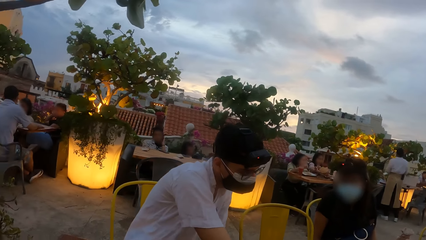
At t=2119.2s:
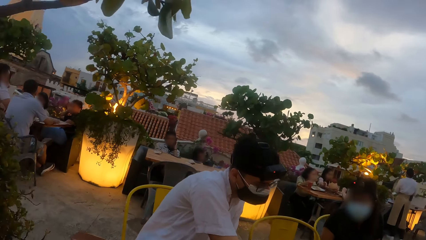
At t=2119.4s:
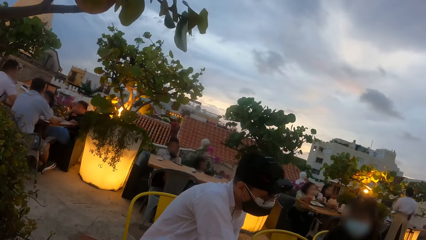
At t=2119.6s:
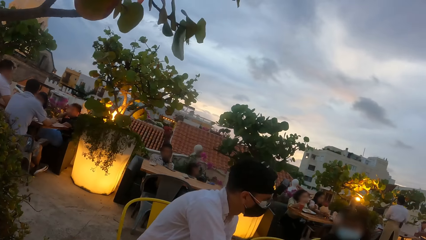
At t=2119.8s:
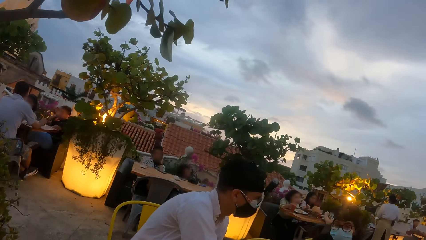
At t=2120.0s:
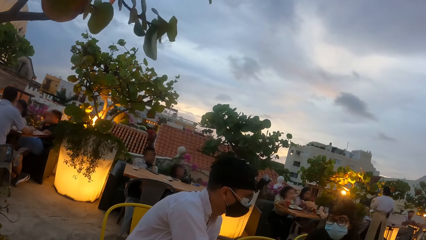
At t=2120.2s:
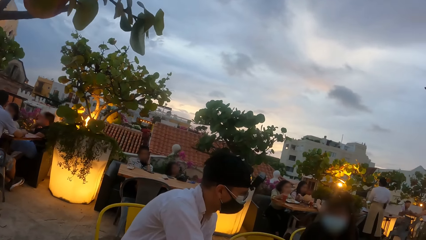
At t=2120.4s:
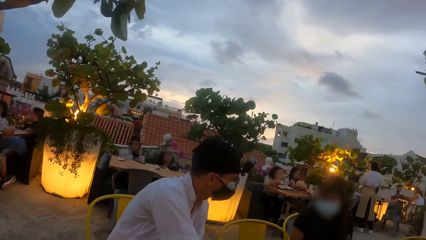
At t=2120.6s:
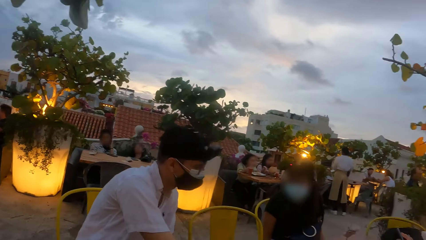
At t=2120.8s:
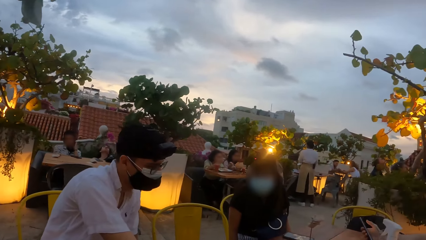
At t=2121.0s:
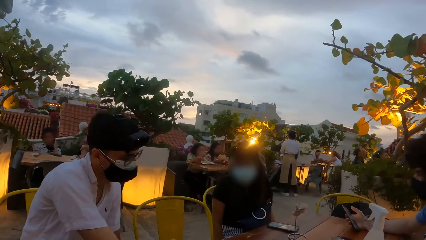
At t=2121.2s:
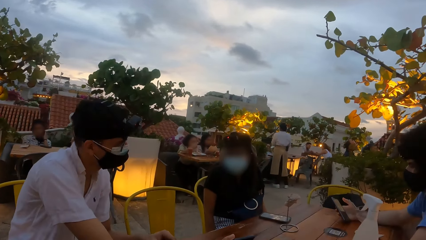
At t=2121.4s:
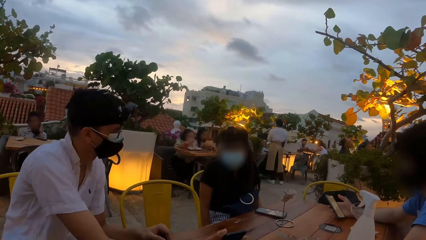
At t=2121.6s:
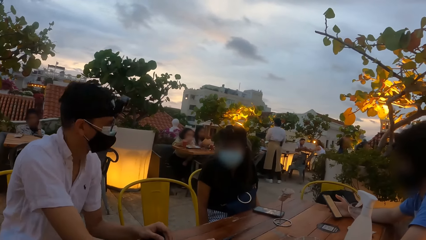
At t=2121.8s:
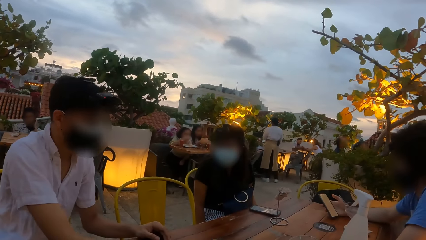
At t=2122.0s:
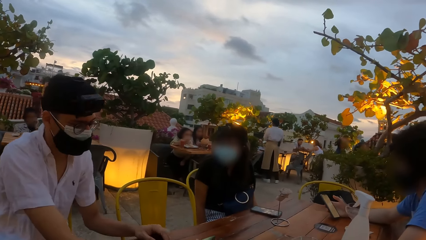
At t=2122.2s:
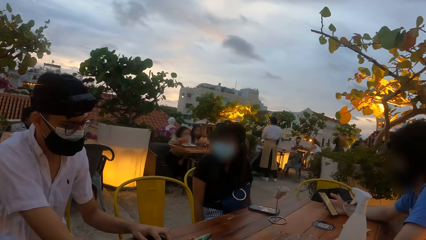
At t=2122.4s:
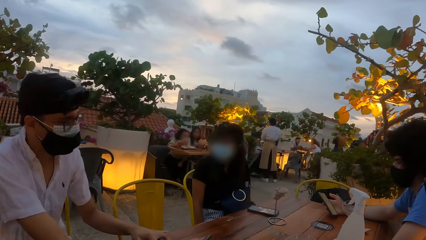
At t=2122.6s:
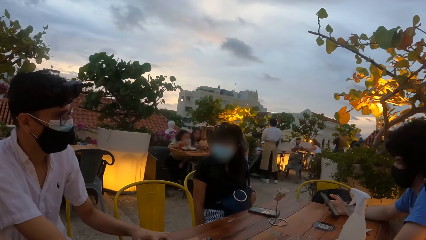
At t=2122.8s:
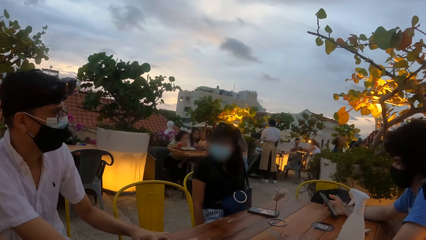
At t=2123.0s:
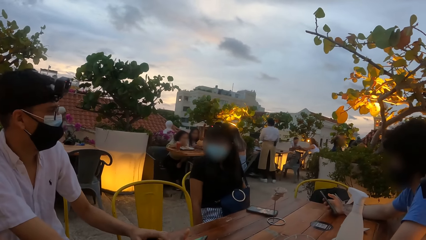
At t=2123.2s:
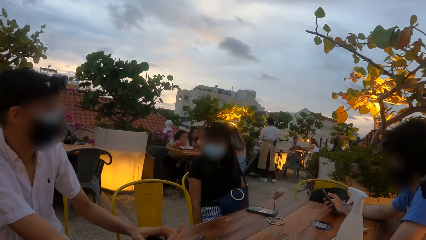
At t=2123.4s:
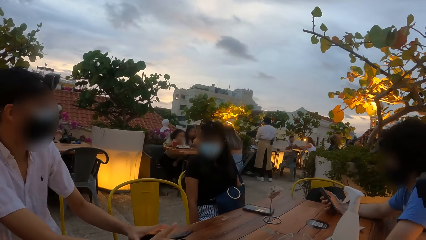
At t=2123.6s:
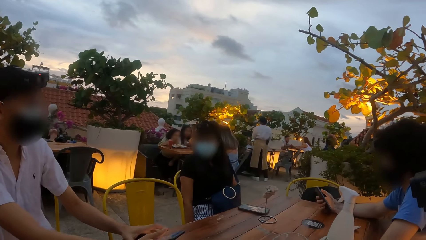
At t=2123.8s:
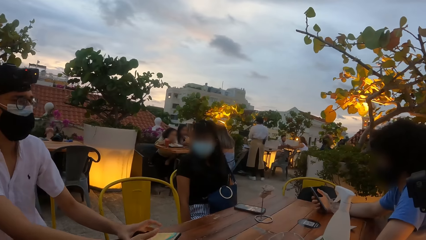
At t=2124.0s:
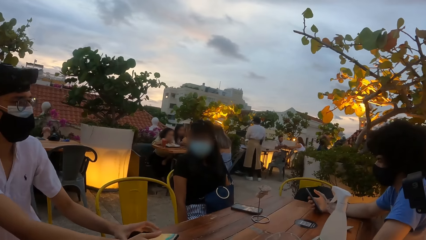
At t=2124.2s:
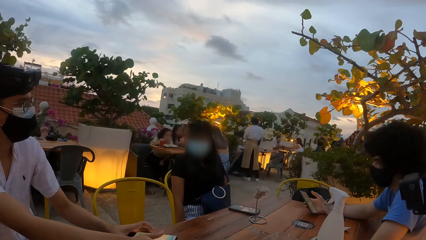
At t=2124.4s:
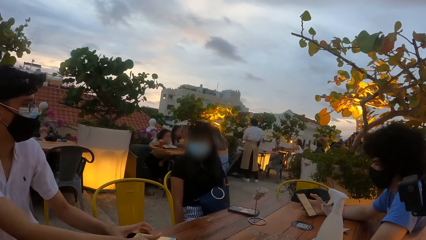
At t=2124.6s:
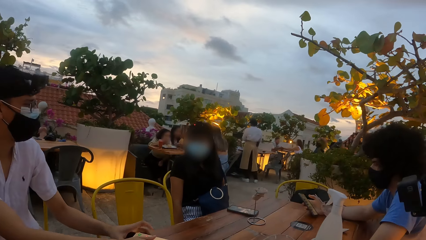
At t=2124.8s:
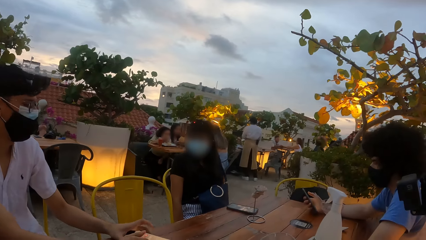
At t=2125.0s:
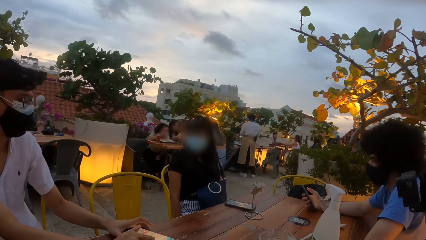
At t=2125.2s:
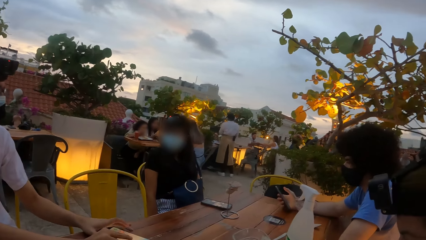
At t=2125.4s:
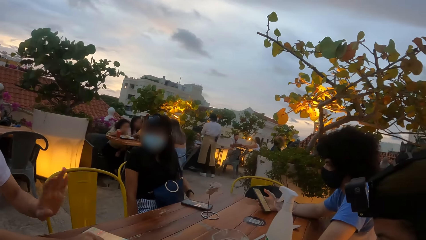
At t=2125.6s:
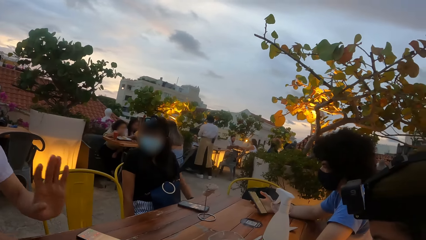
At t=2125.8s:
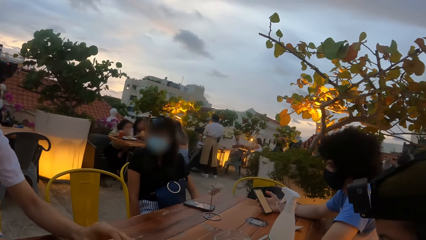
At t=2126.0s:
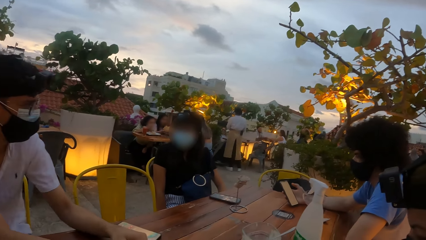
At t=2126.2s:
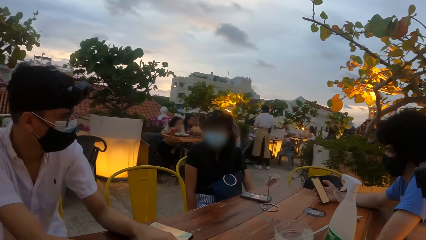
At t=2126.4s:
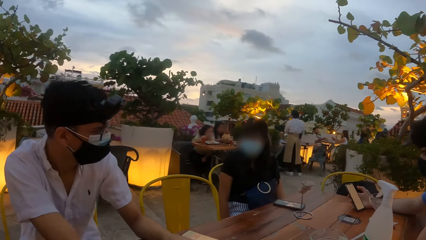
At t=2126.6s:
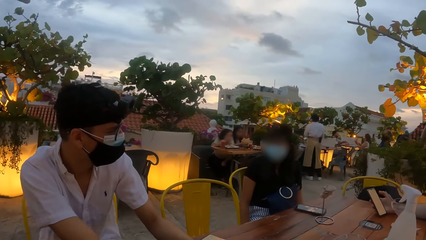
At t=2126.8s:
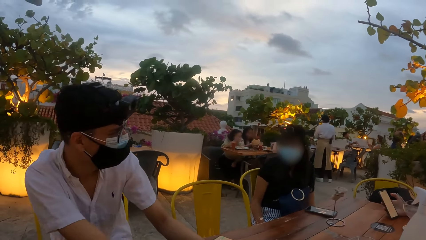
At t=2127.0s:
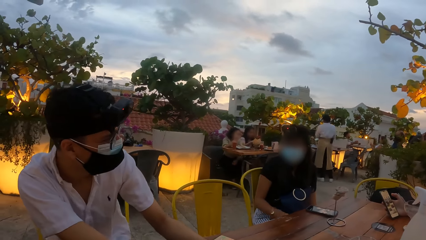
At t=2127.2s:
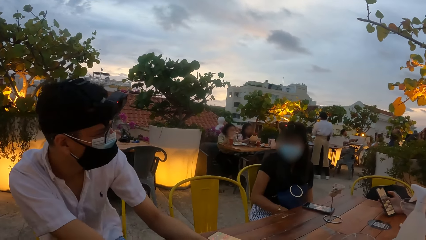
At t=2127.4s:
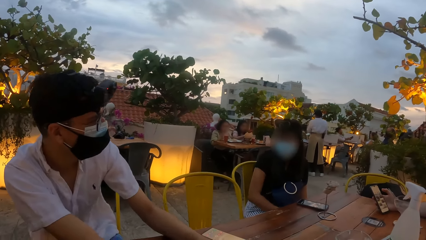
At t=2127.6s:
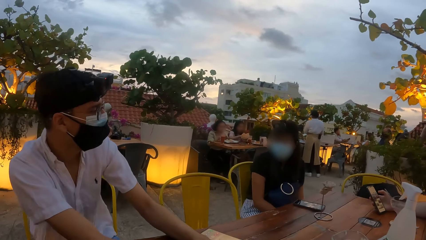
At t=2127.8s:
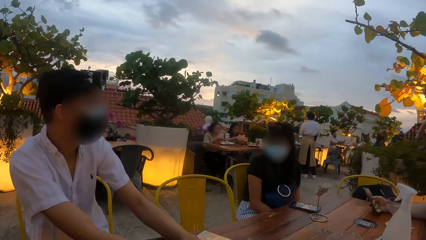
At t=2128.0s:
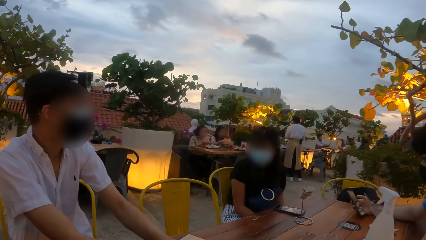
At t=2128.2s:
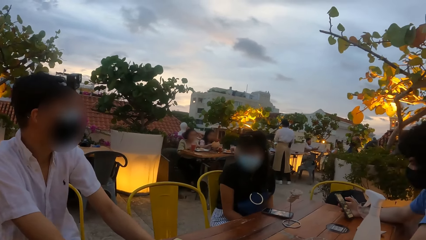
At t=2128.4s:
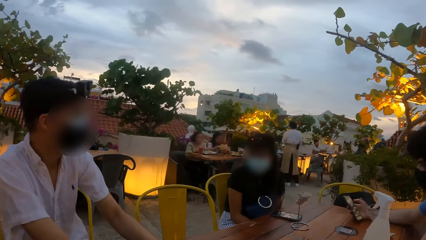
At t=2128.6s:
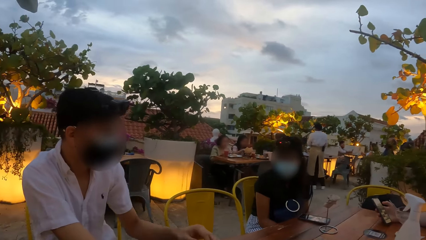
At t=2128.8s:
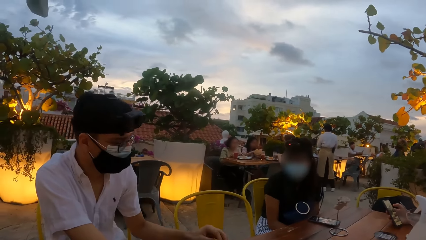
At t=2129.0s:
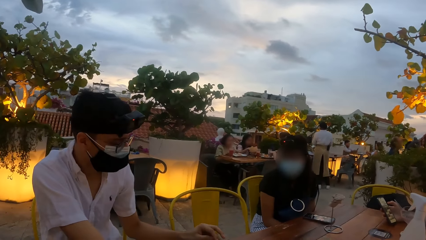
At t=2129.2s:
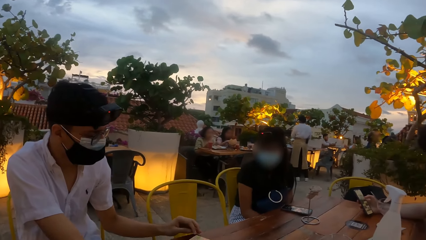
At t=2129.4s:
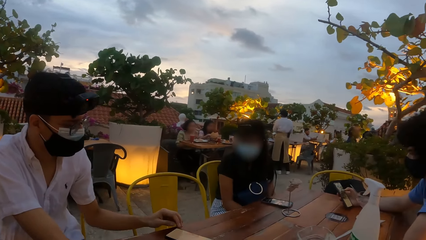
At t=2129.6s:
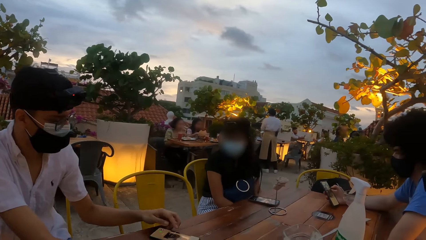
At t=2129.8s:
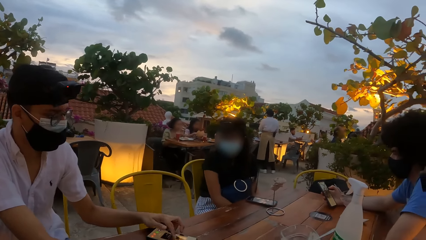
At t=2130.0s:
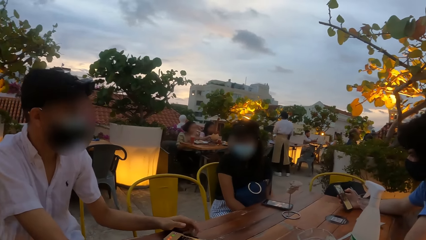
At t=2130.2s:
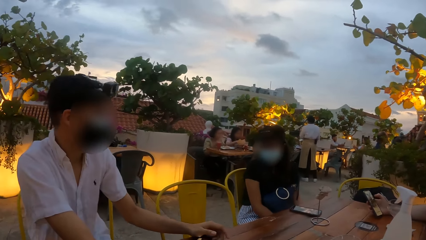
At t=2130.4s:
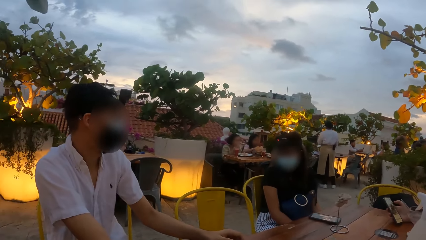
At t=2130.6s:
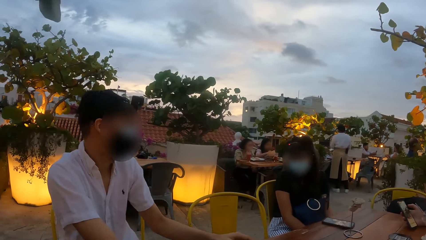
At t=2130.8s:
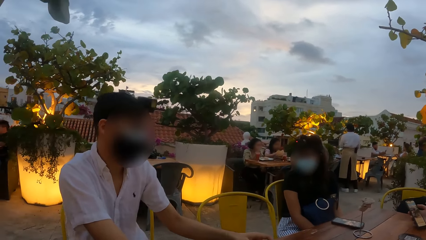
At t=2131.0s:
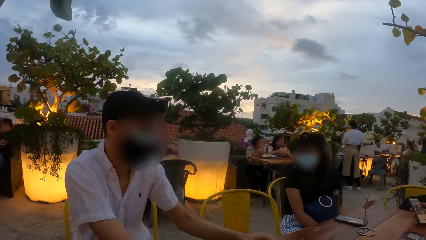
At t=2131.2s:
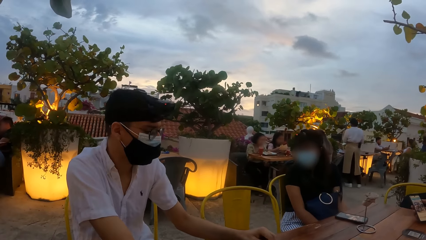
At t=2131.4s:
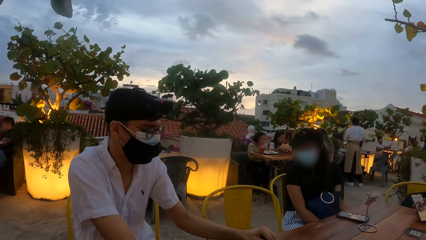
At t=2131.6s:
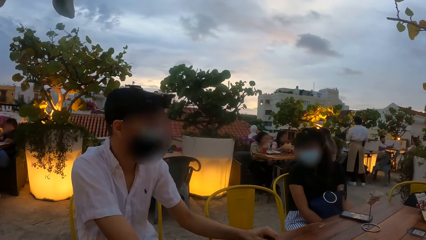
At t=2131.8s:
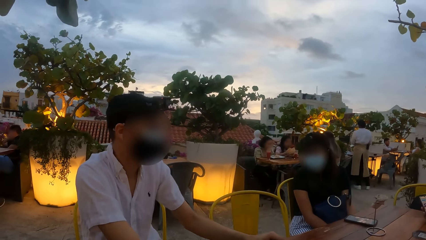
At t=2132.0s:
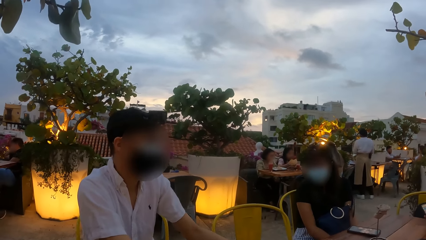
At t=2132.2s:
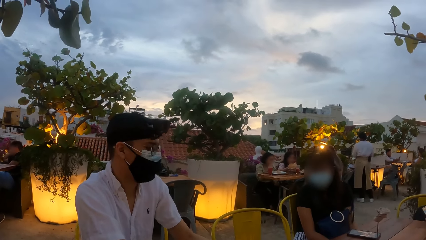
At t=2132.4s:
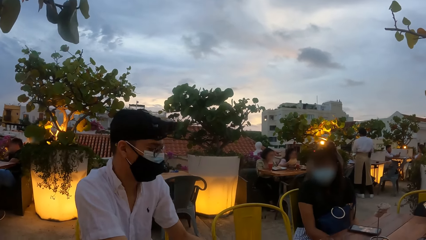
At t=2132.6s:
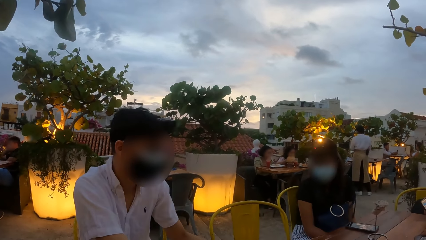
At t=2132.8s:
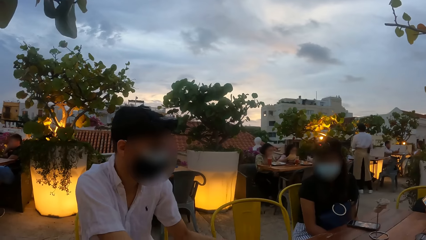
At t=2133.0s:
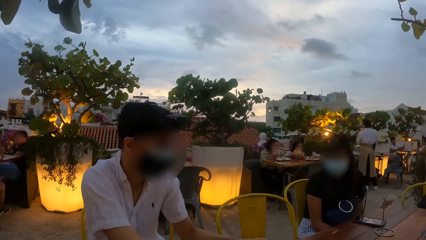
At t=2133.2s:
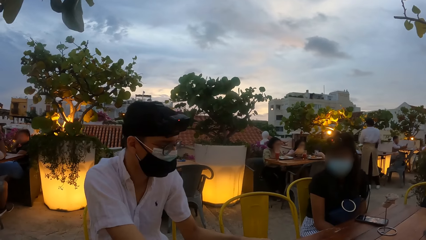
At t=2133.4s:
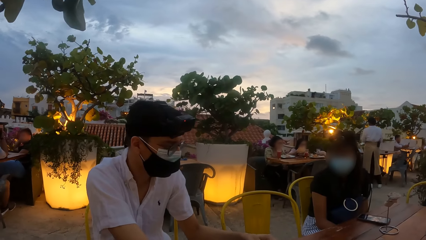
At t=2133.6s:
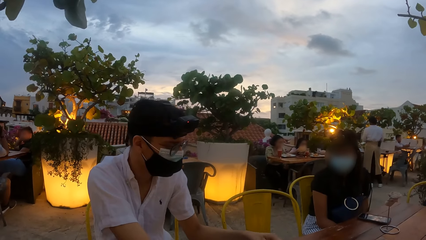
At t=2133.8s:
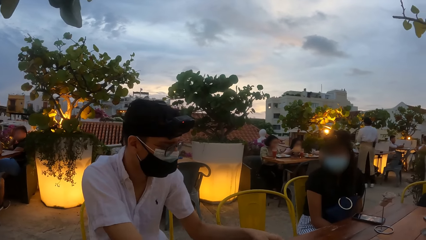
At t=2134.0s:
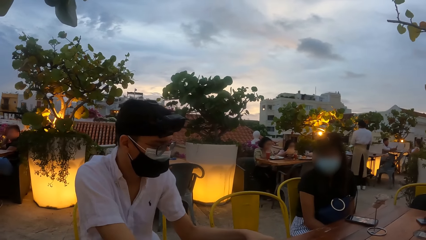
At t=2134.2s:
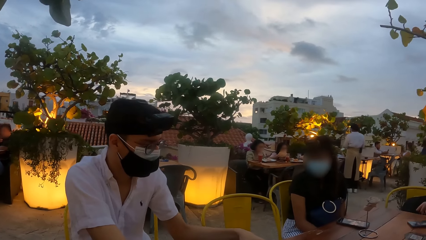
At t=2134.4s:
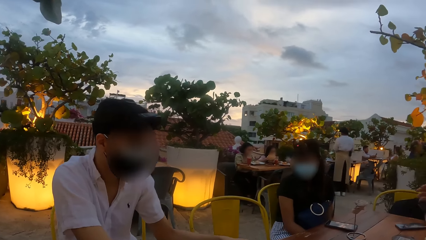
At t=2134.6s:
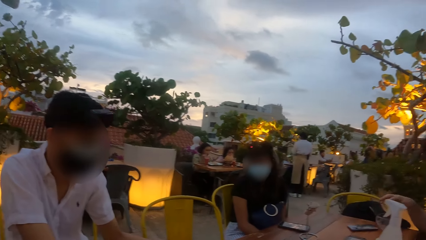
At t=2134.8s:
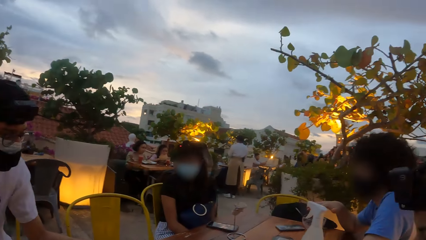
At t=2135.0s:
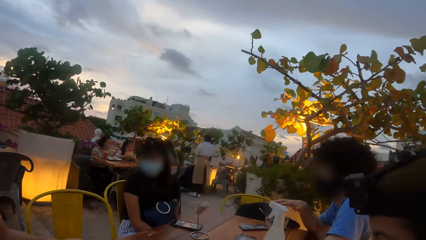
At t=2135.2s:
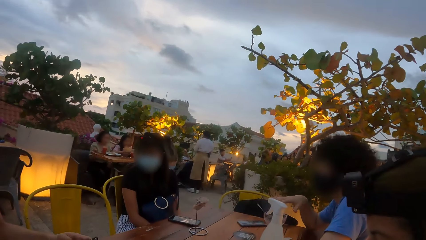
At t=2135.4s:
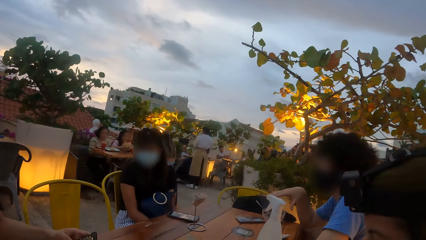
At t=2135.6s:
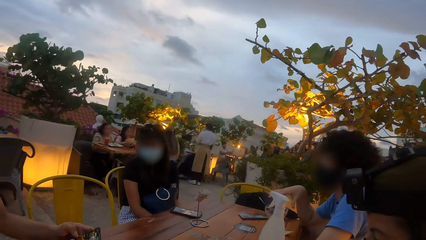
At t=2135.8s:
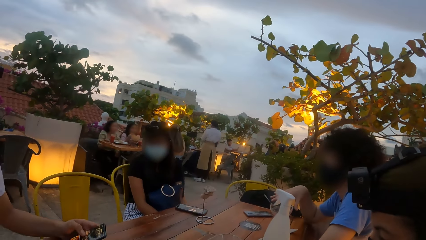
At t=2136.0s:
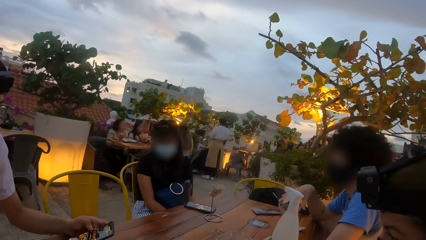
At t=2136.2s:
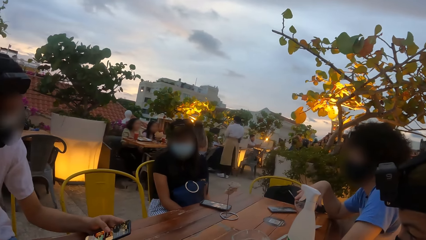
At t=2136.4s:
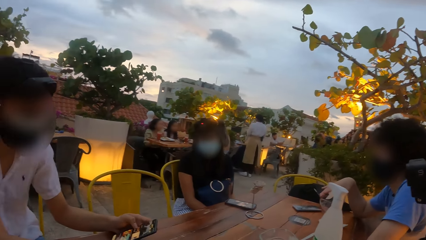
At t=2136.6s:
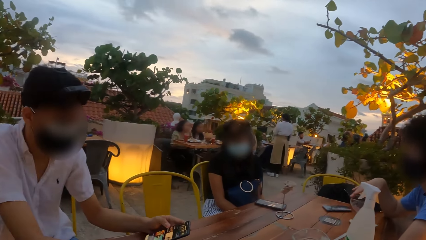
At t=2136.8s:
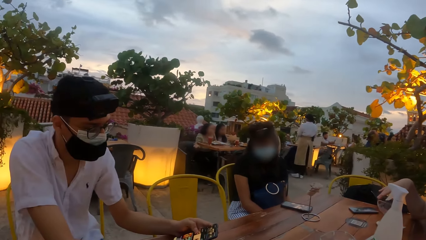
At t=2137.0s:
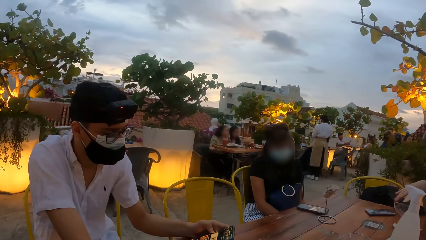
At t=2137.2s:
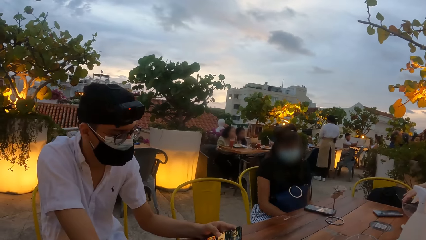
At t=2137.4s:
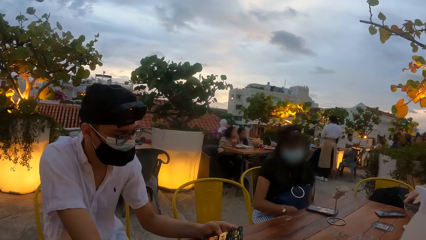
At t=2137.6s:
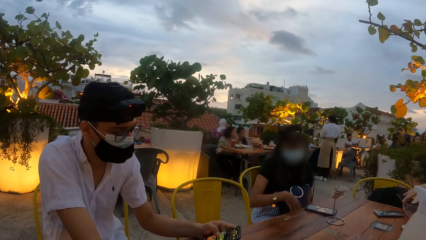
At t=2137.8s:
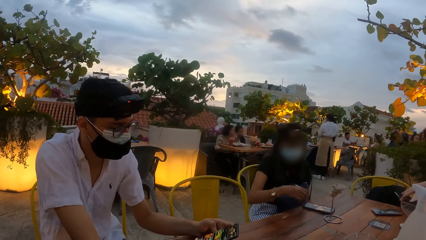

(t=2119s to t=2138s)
The camera wearer looks around a place. A man drops the phone in his right hand on the table. Another man operates a phone. The first man demonstrates with his hand. The camera wearer looks at the first man. The first man operates the phone on the table with his left hand. The first man looks at his phone. The camera wearer looks at the other man. The first man operates the phone with his left hand.
